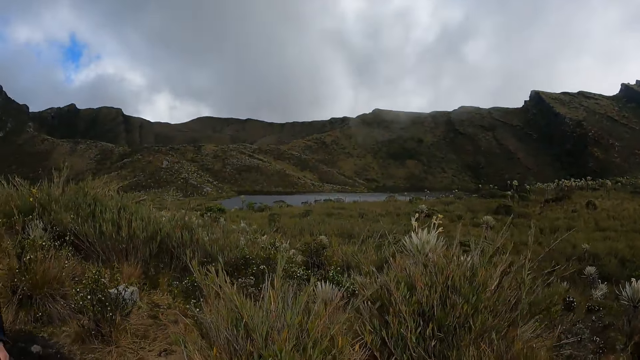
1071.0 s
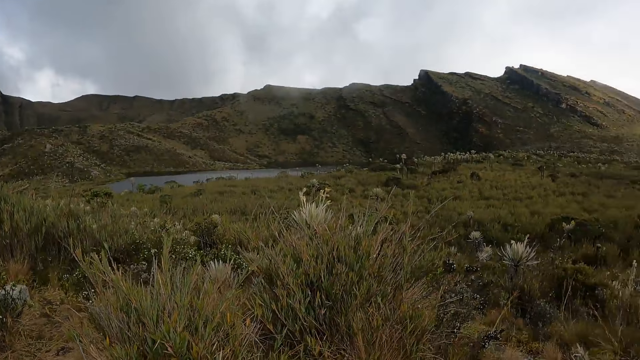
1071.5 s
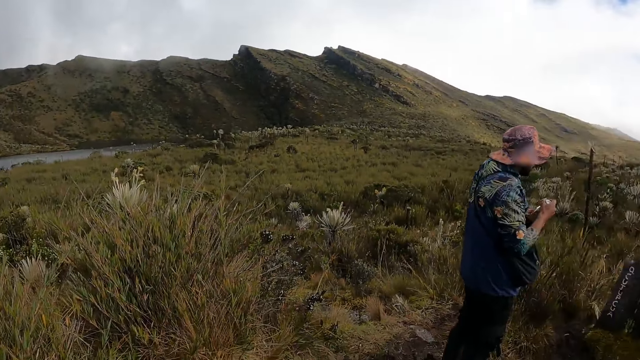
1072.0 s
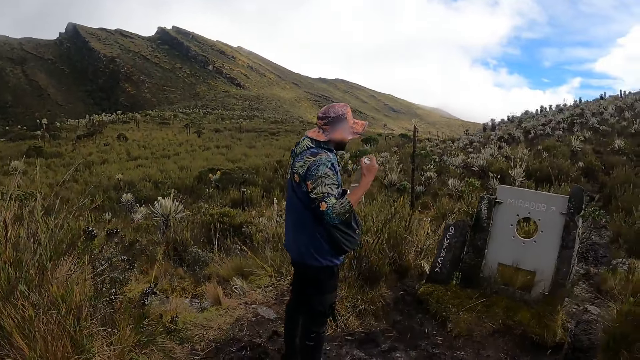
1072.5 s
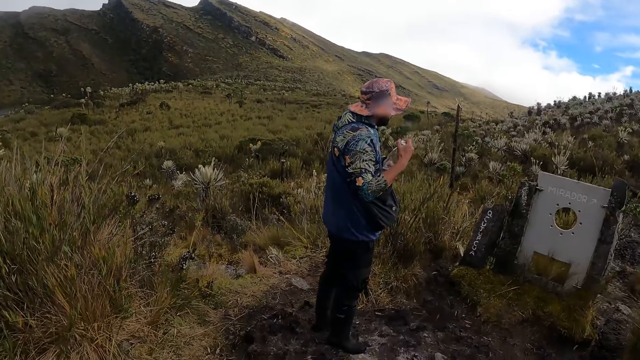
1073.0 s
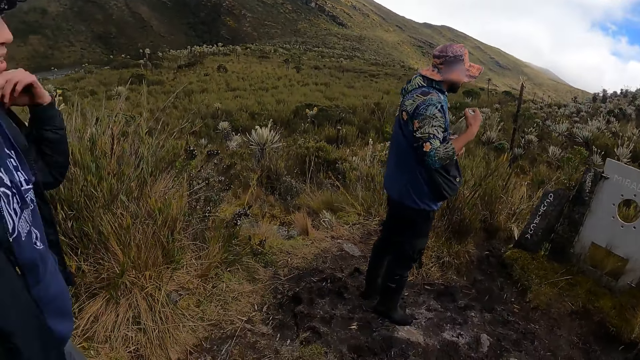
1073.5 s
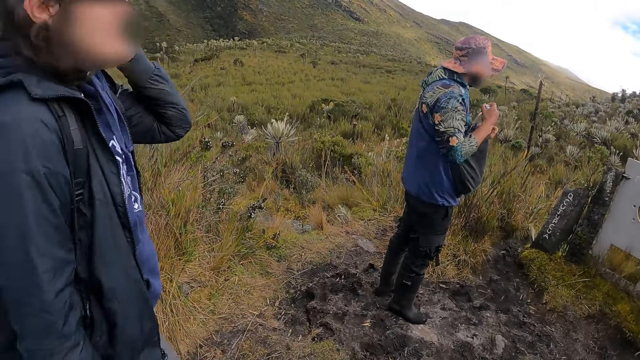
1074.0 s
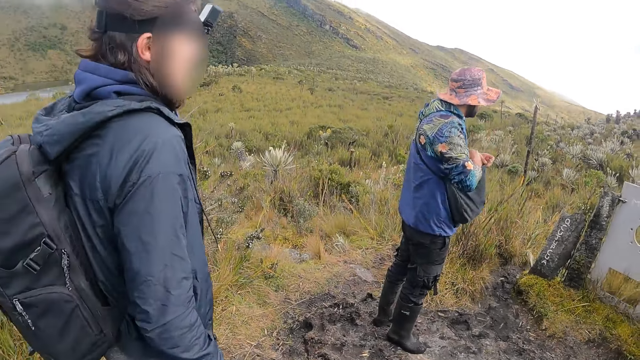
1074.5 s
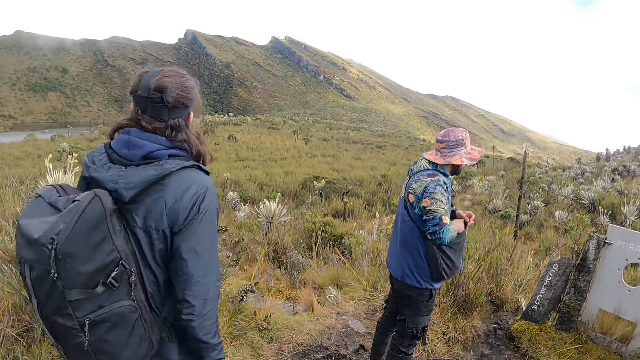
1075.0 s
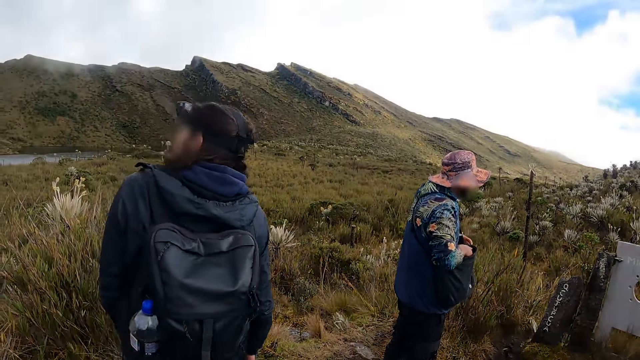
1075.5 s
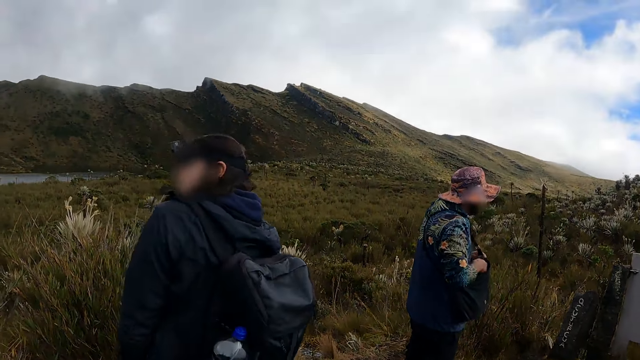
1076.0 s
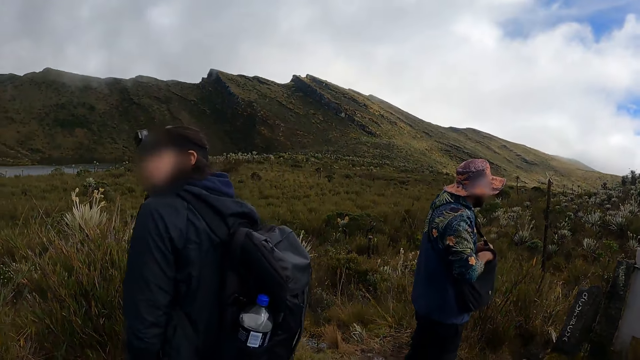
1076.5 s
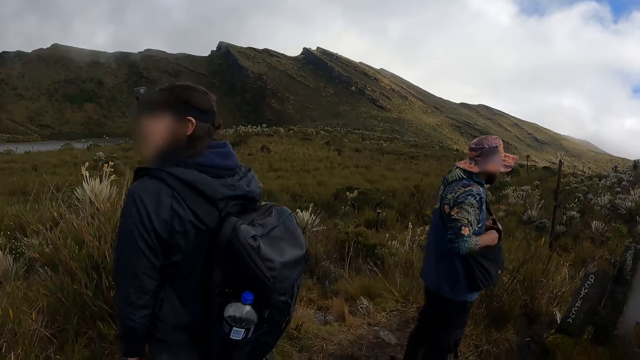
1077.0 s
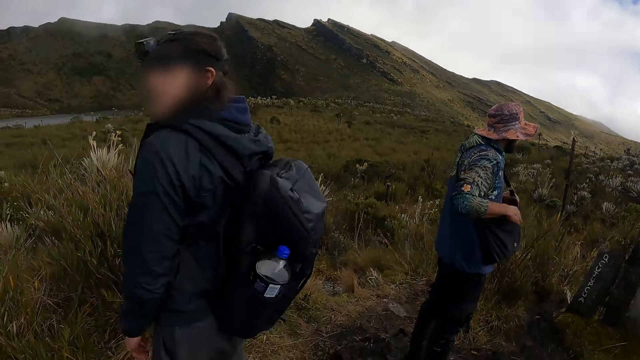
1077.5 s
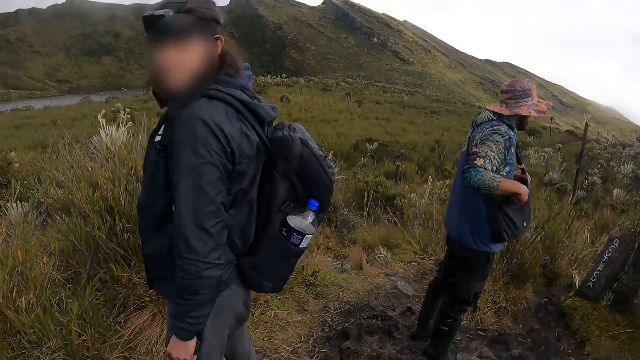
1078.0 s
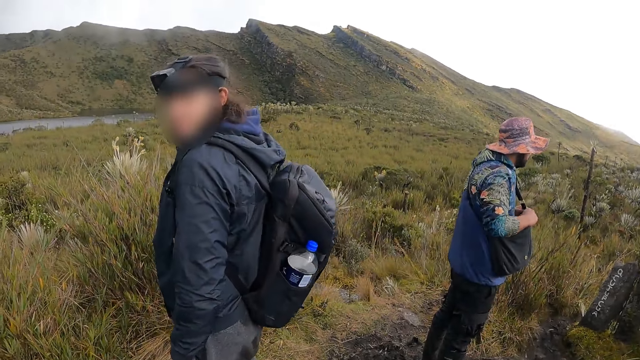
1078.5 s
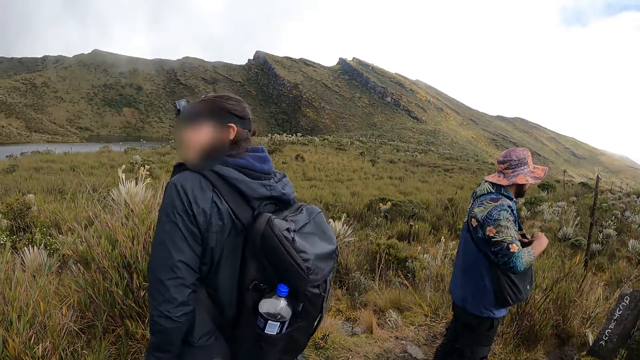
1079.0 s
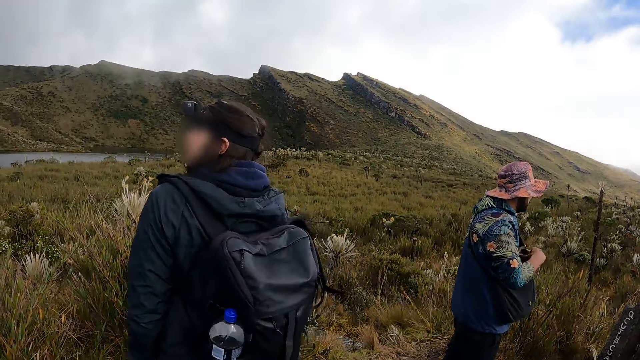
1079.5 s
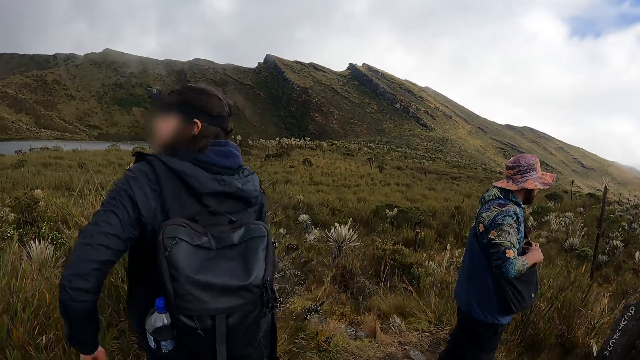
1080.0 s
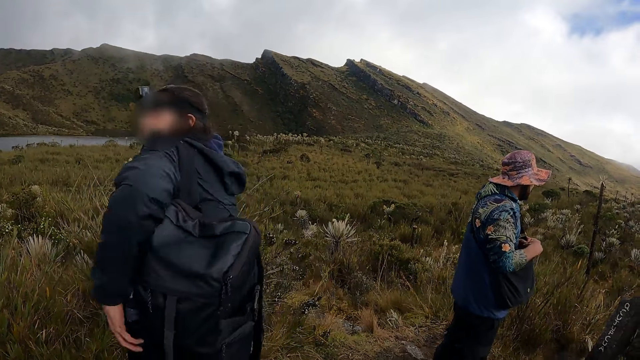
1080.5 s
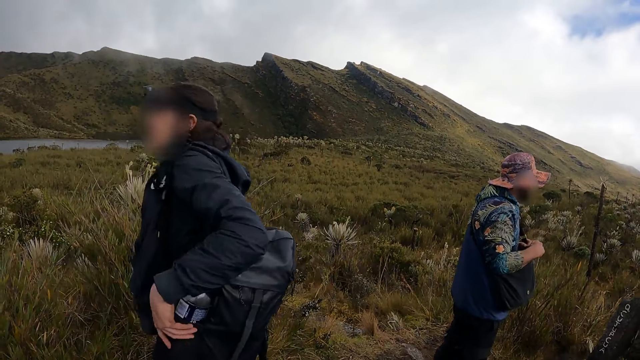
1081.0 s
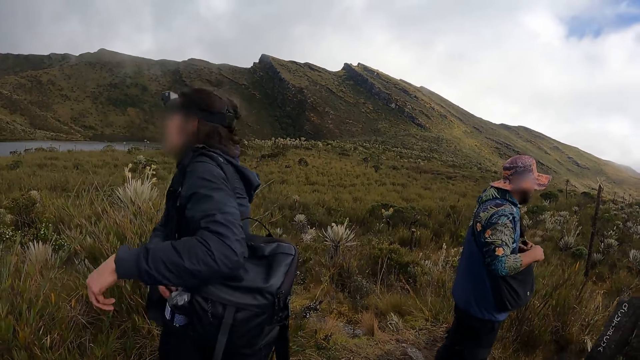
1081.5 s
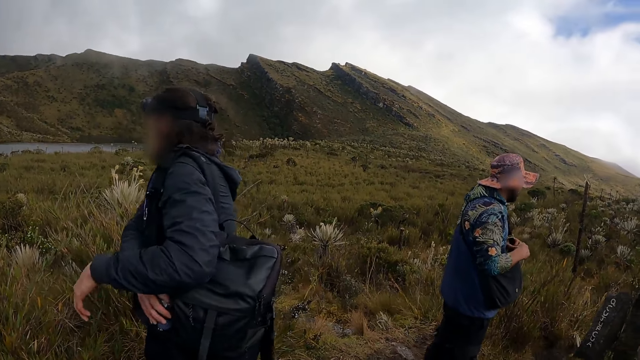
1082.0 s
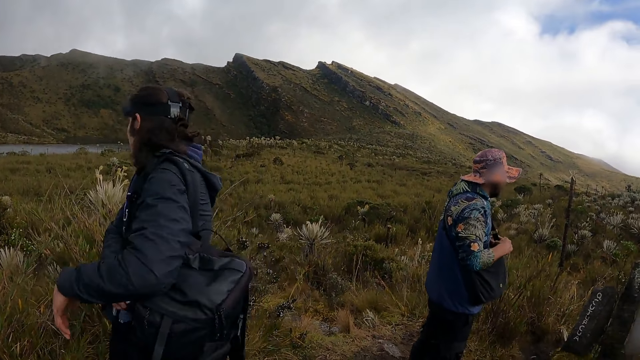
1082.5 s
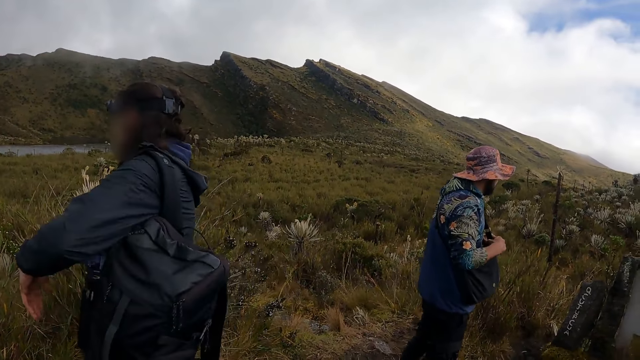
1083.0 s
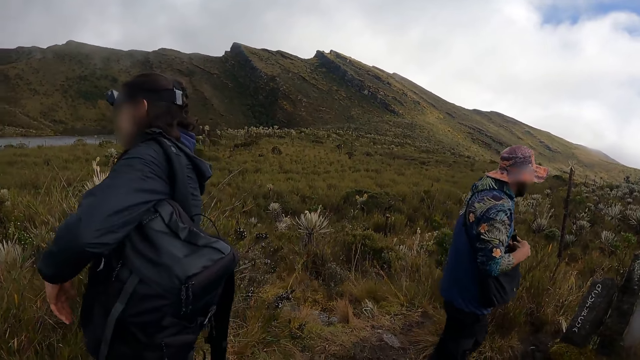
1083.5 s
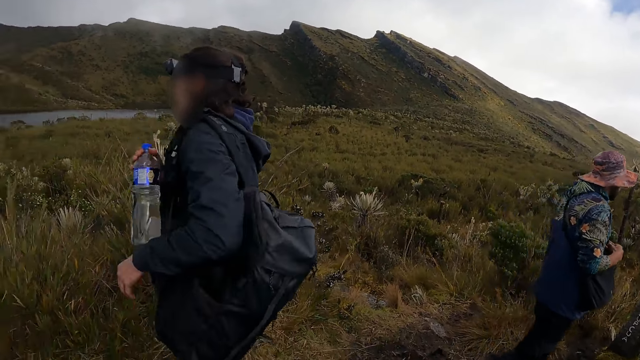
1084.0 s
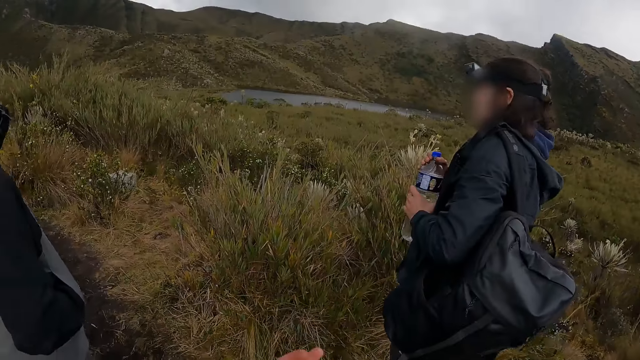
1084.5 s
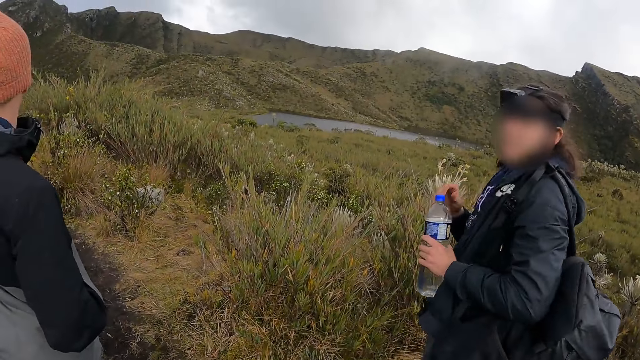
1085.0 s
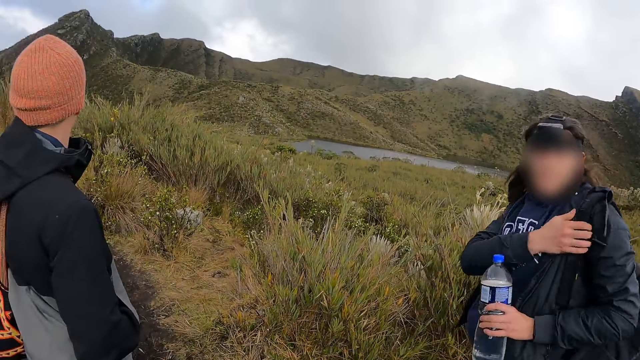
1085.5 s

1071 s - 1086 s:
The man holds a water bottle in his right hand. He pulls a cross-body bag with his left hand and places the water bottle in his right hand into the cross-body bag in his left hand. A man removes something in the bag. The camera wearer talks to a woman. Another man touches a backpack on his back with his left hand. The woman turns the bag. The other man takes out a water bottle from a water bottle holder of the backpack with his right hand. The woman picks the water bottle in the bag. The other man passes the water bottle from his left hand to his right hand.

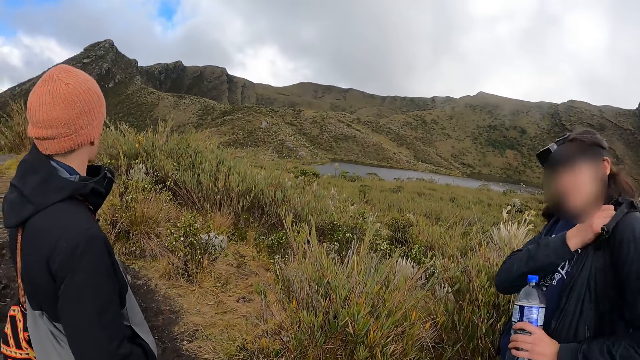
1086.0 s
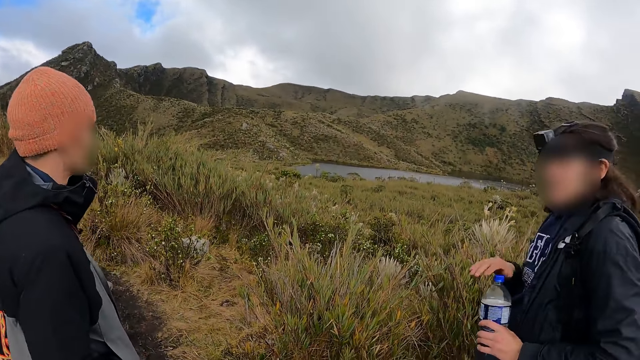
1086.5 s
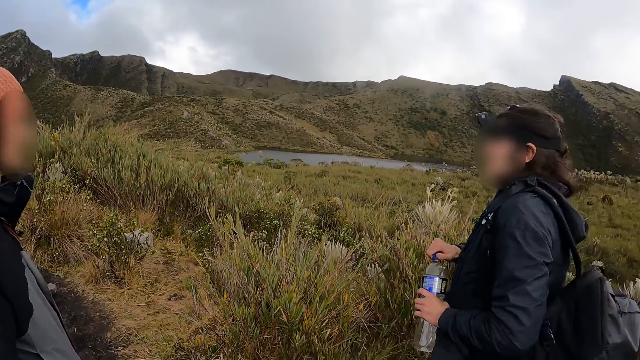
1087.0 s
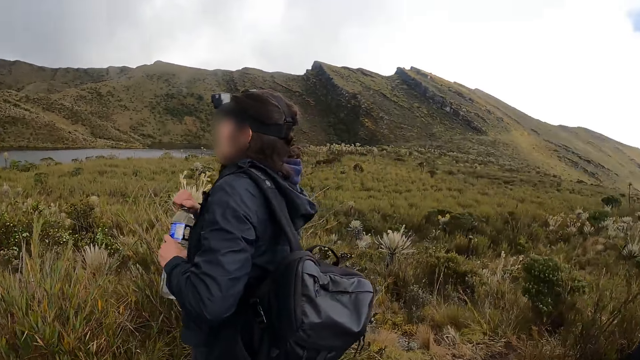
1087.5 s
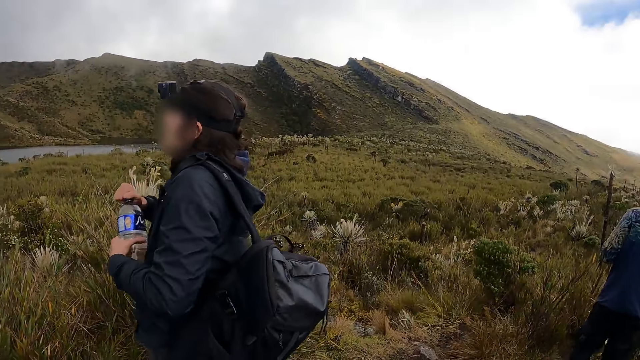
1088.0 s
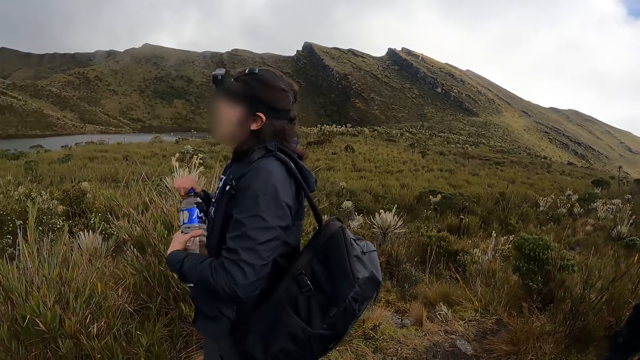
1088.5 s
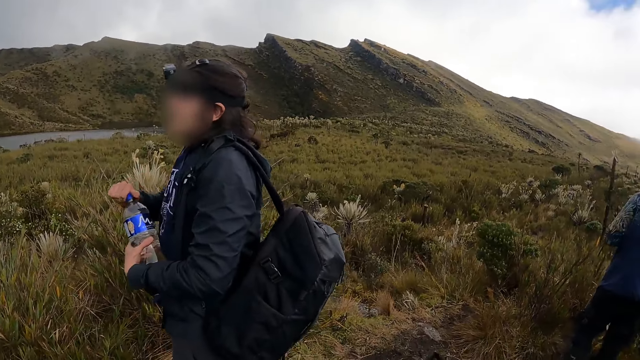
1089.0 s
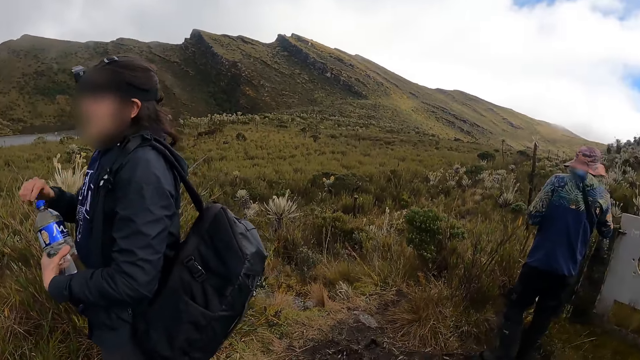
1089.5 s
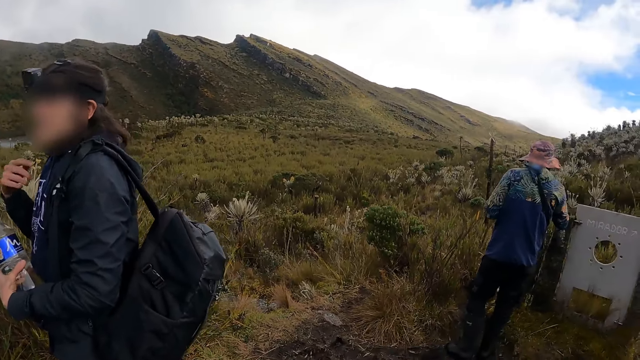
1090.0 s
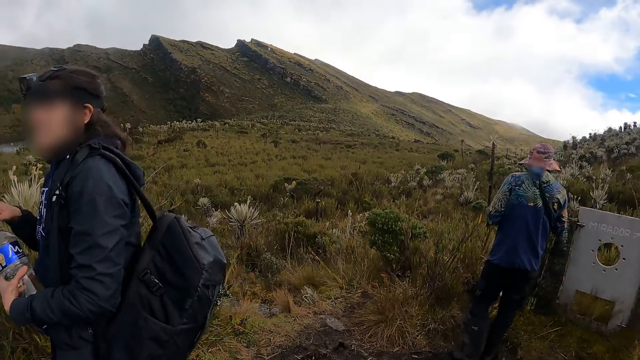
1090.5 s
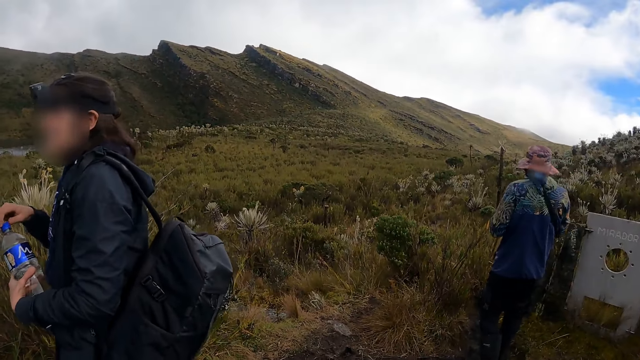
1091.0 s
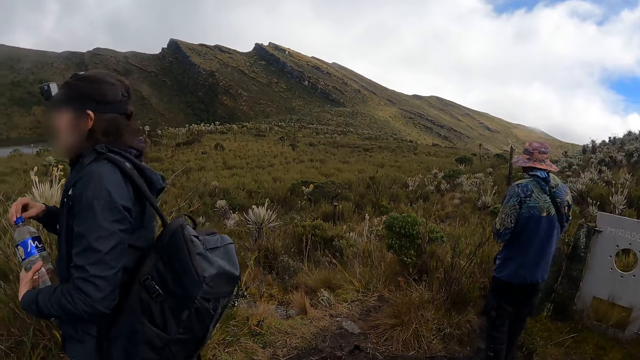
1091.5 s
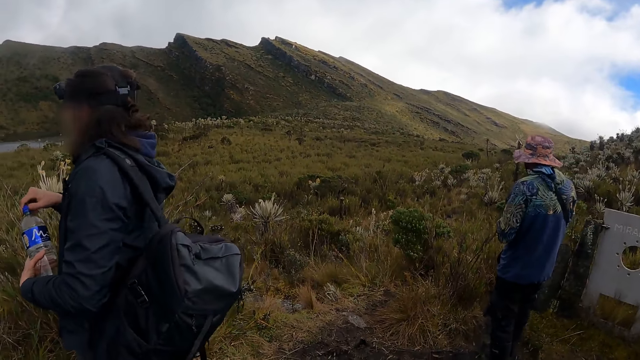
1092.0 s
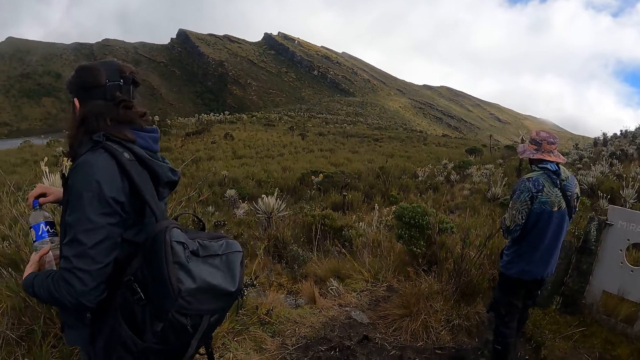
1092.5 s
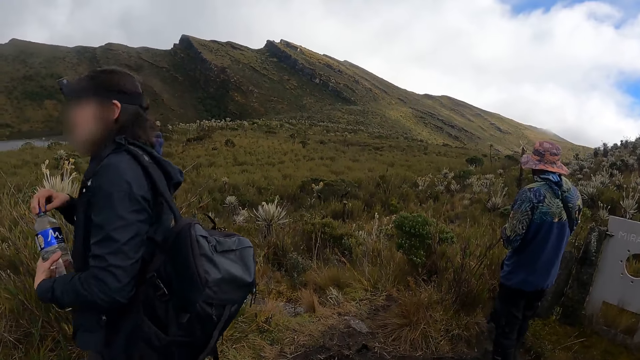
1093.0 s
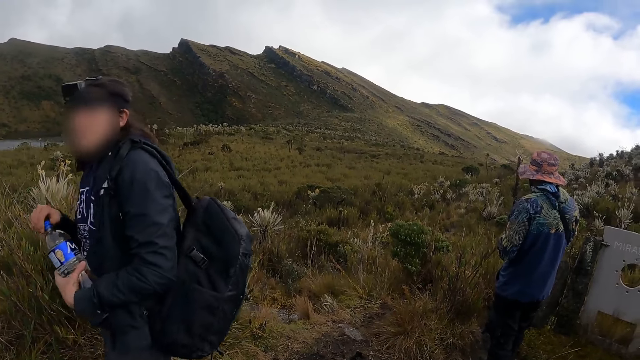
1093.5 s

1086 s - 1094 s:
The man opens the cap of the water bottle in his left hand with his right hand. The woman opens the water bottle. The man opens the cap of the water bottle in his left hand with his right hand again.
